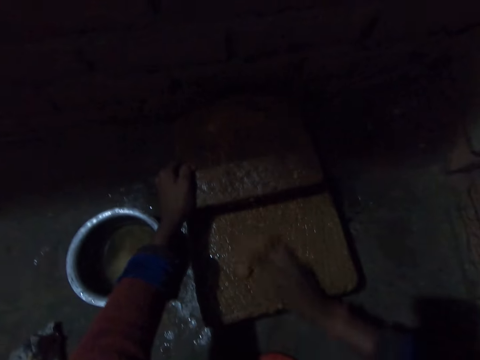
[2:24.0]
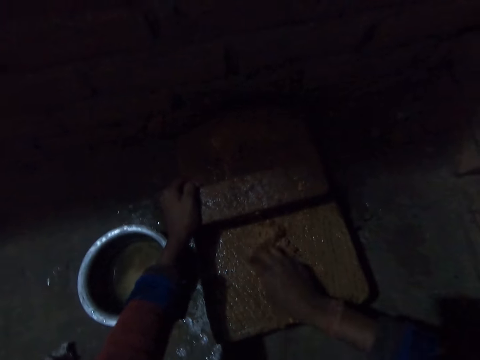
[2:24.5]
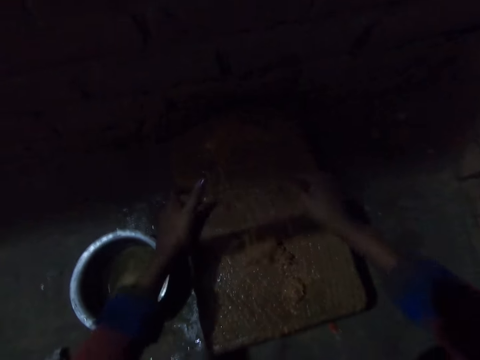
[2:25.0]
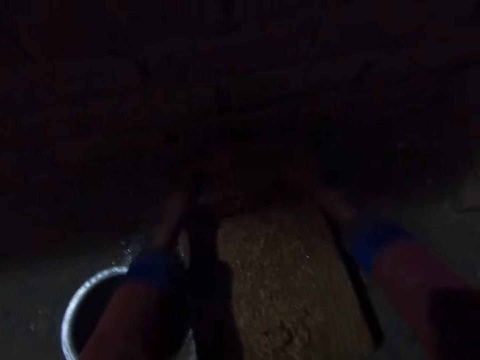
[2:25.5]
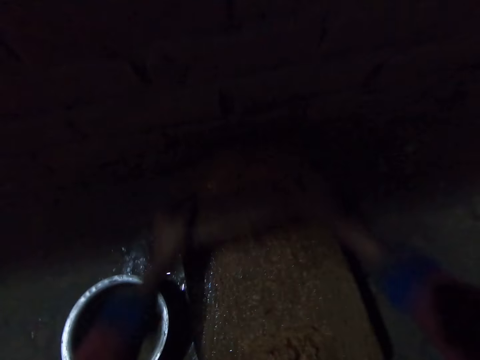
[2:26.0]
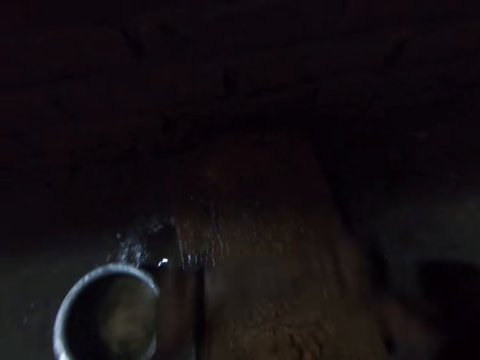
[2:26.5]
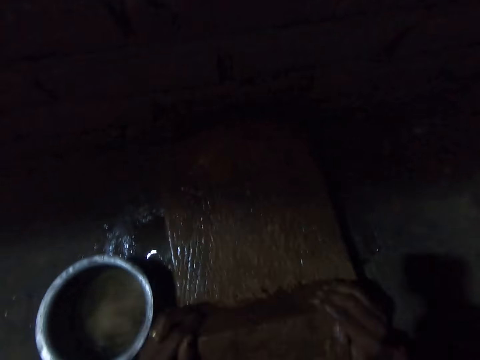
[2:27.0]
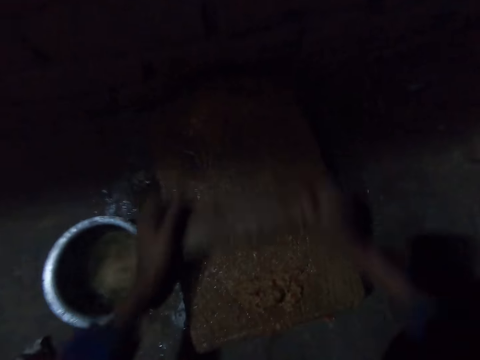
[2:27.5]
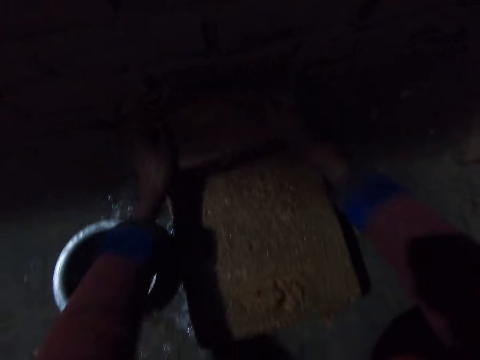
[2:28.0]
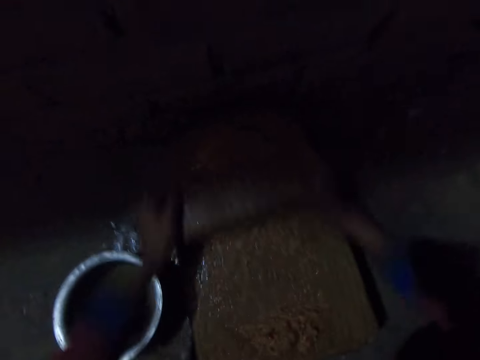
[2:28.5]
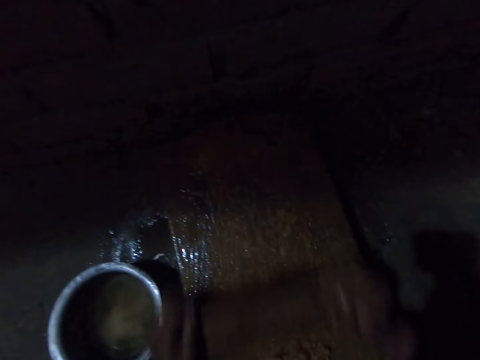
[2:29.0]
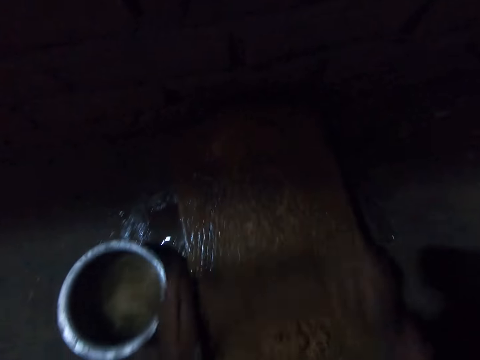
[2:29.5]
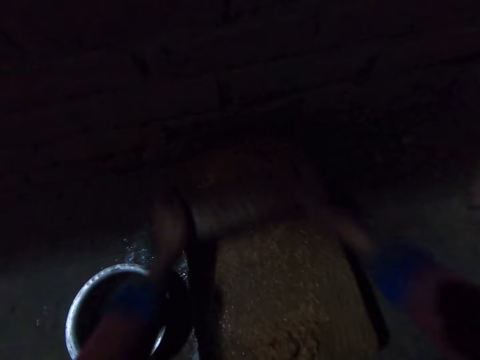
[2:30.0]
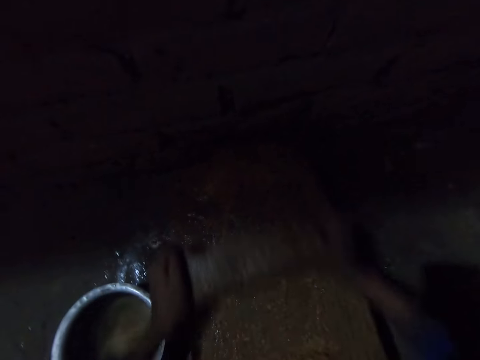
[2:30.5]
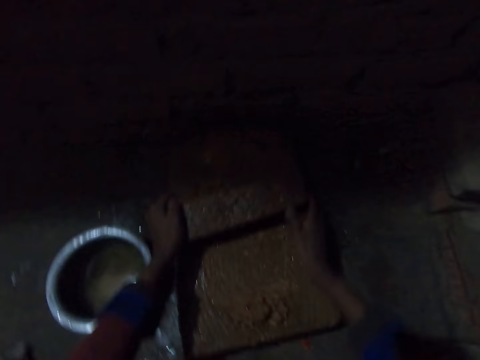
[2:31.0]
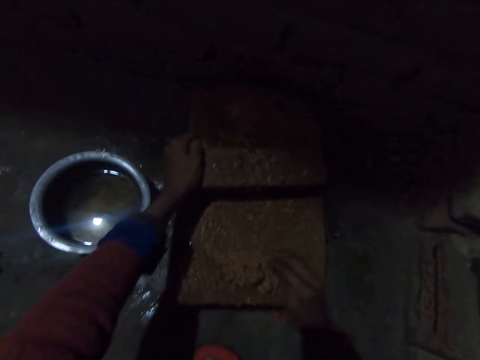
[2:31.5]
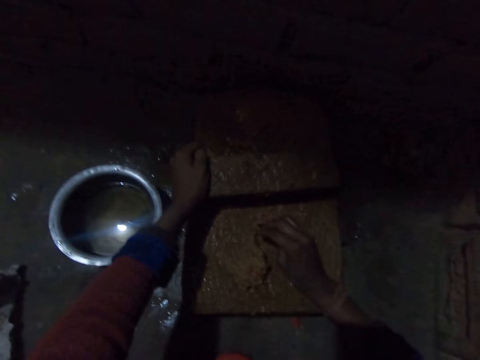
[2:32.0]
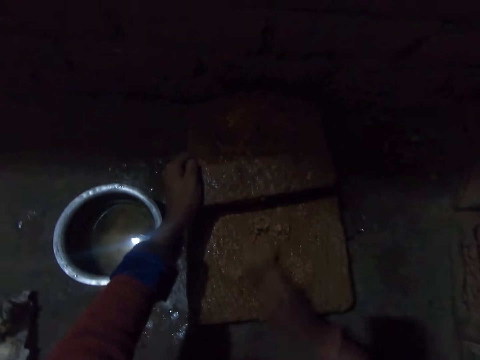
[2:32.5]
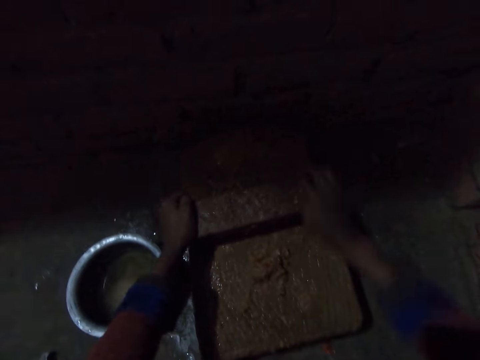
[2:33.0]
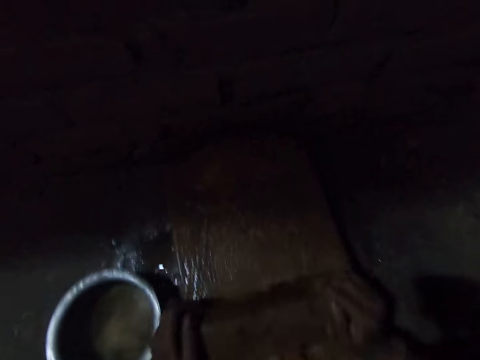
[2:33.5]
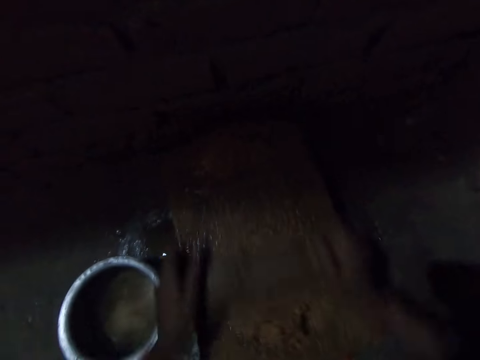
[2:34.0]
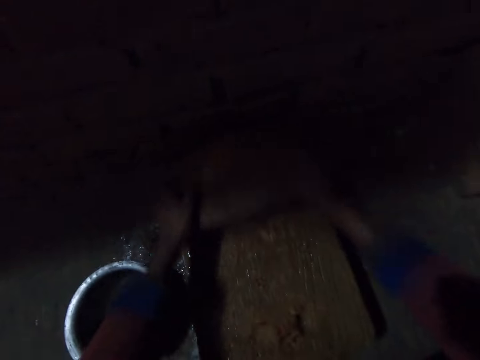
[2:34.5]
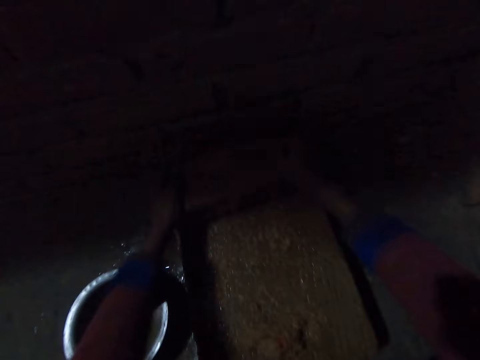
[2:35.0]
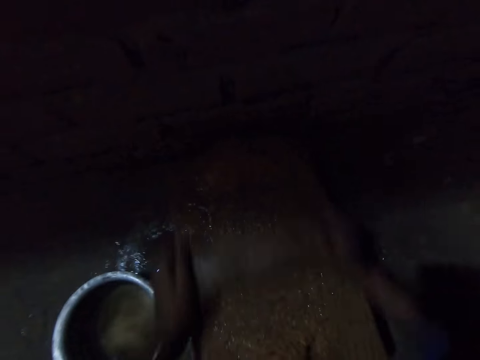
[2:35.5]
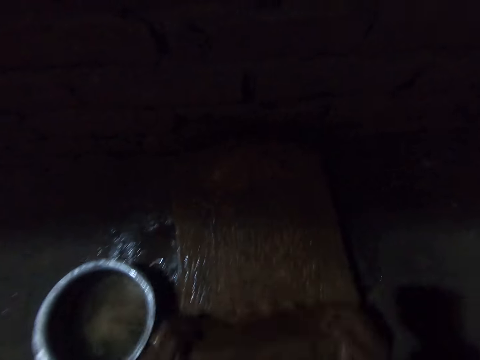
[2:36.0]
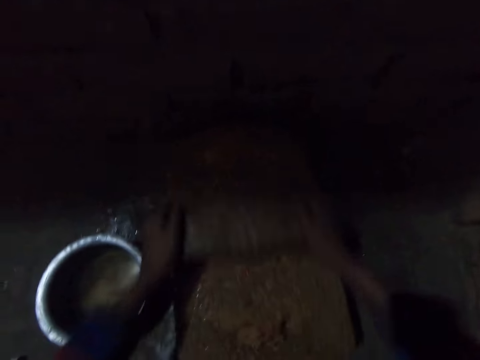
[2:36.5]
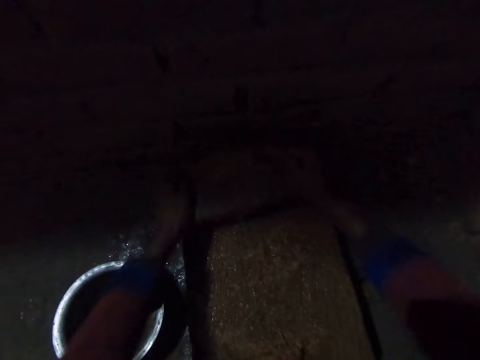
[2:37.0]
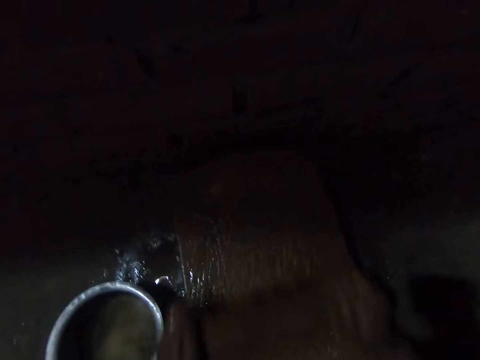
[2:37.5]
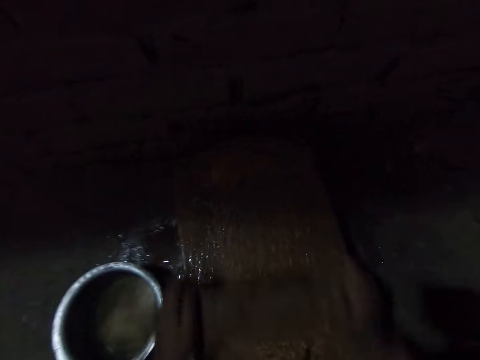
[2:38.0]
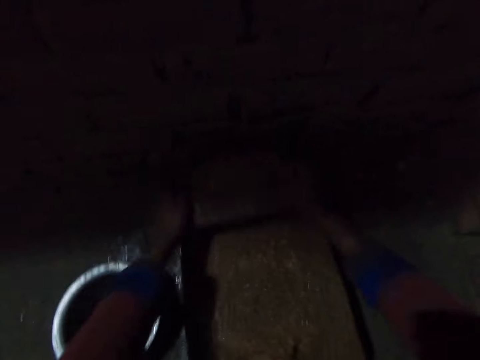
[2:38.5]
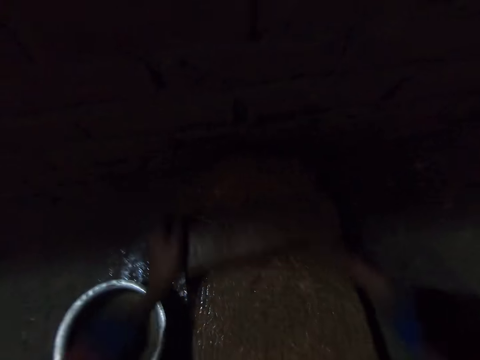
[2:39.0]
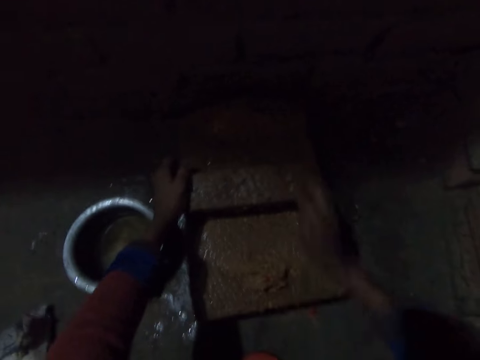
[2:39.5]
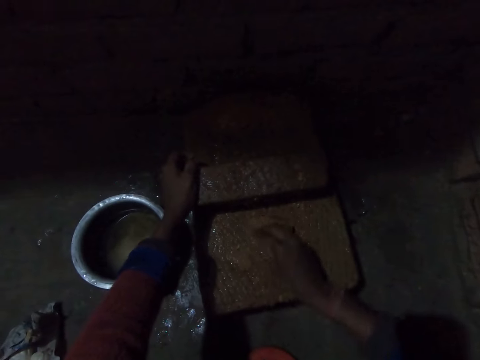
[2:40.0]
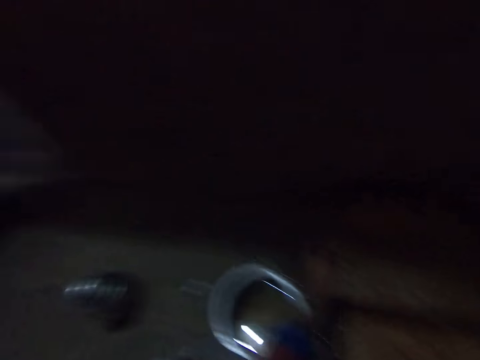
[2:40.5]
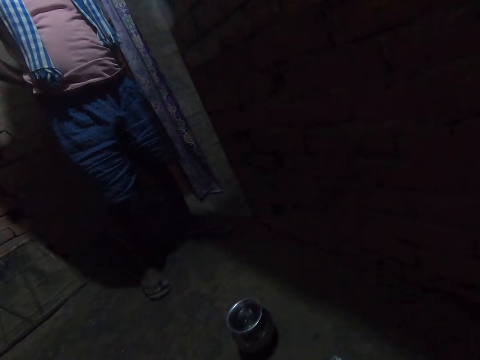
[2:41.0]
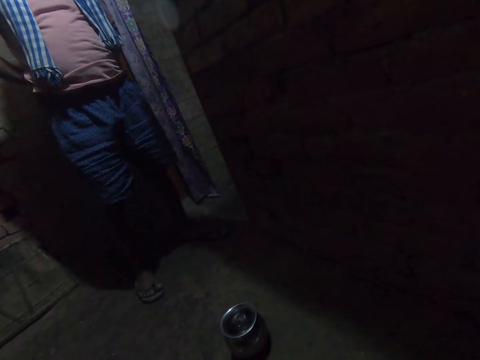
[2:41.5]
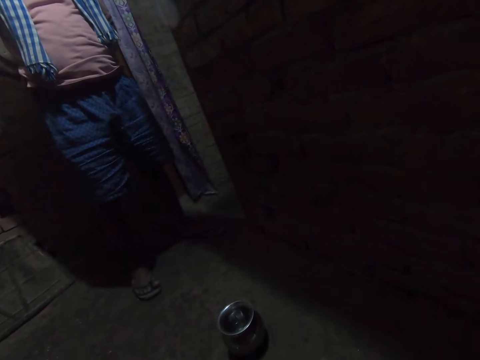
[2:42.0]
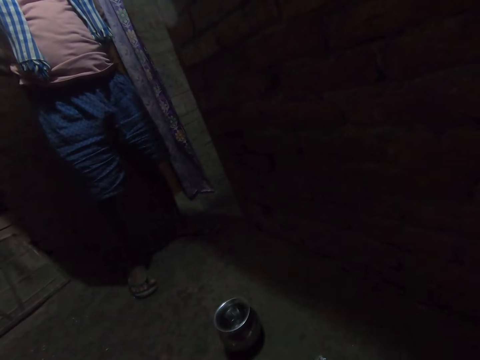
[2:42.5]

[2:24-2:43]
The camera wearer gathers the onion on the grinding stone and grinds the onion on the grinding stone. They gather the onion on the grinding stone, push something, grind the onion on the grinding stone and scrub something. They gather the onion on the grinding stone and push something. They stare at a man.

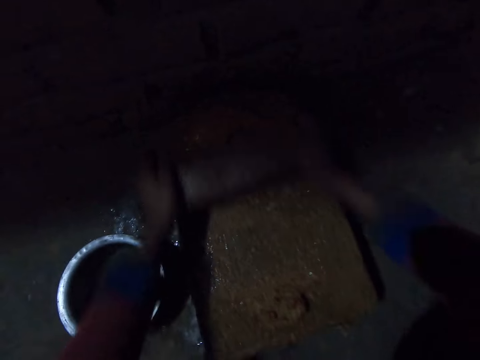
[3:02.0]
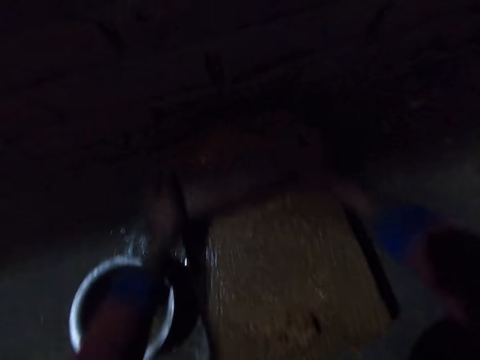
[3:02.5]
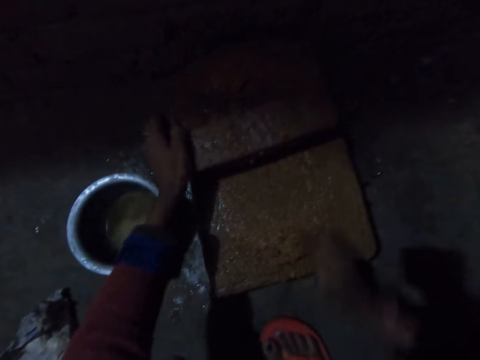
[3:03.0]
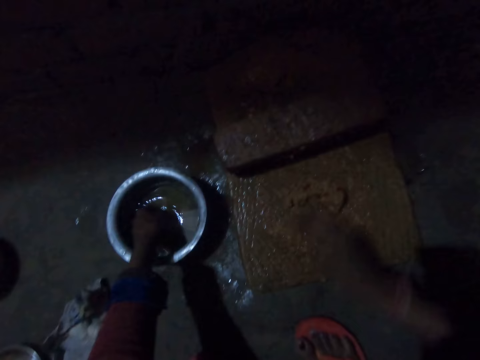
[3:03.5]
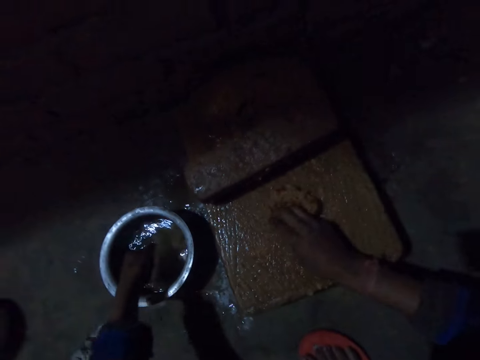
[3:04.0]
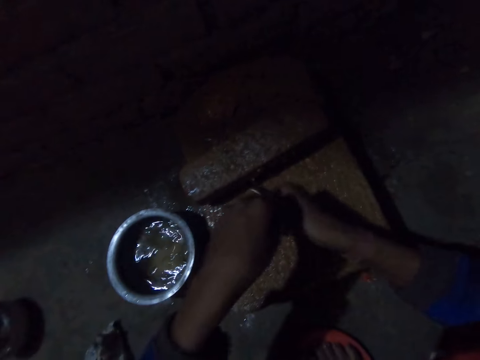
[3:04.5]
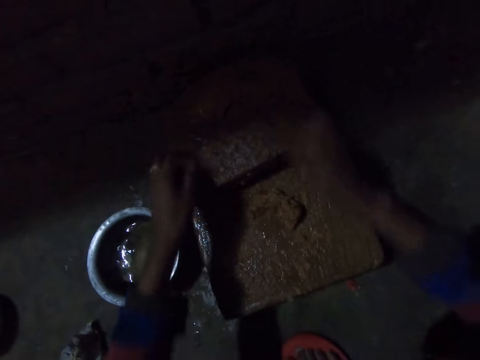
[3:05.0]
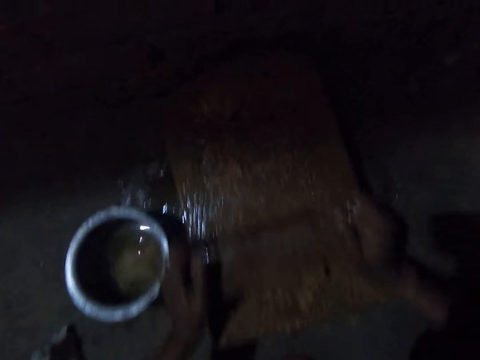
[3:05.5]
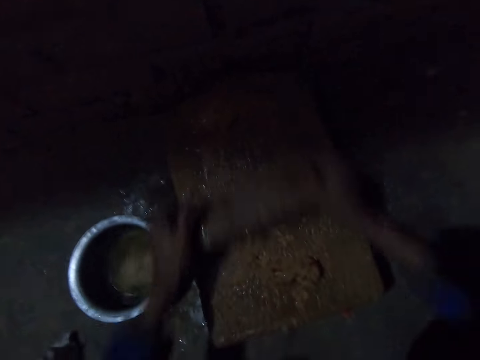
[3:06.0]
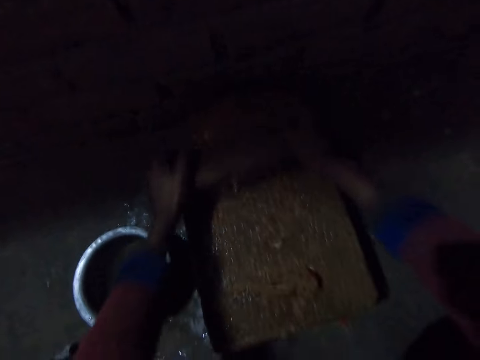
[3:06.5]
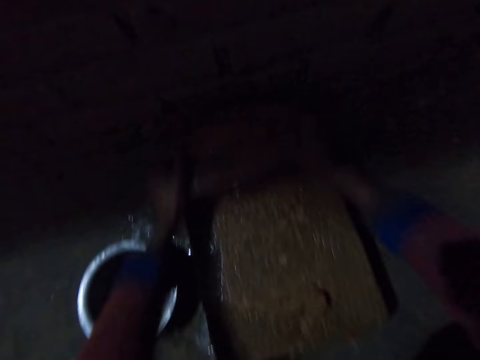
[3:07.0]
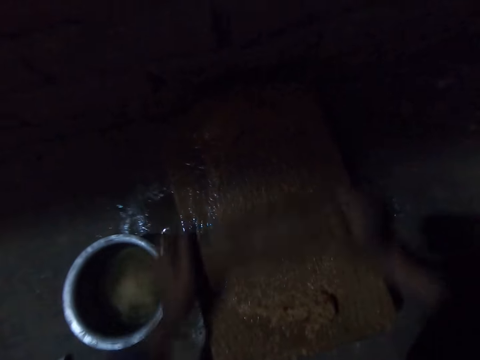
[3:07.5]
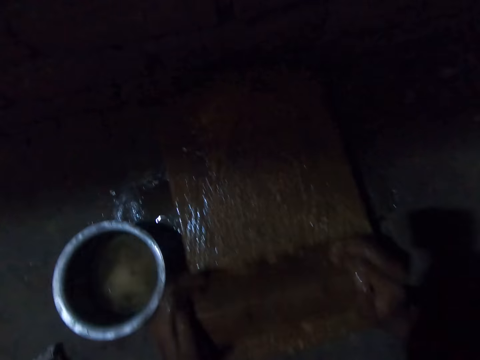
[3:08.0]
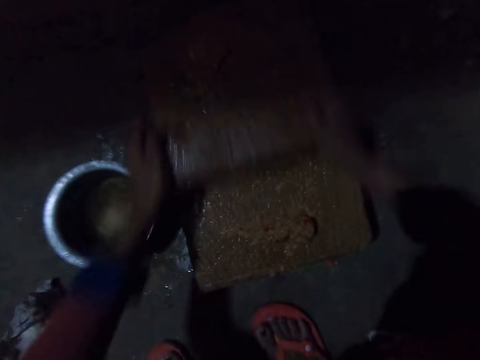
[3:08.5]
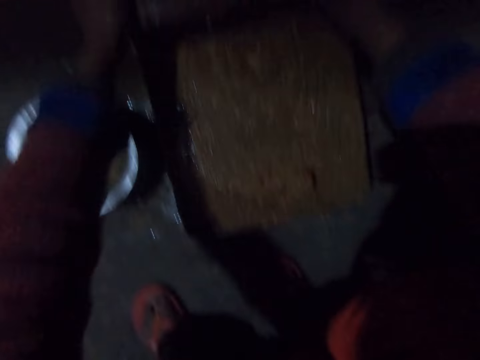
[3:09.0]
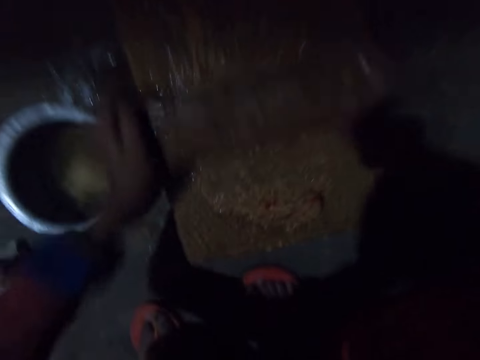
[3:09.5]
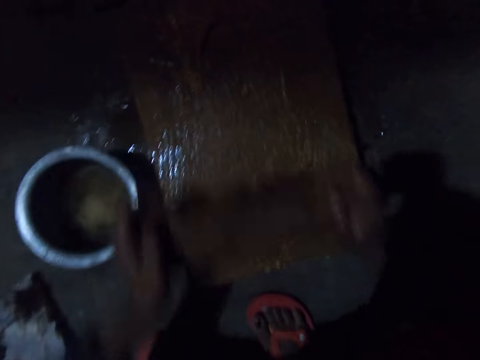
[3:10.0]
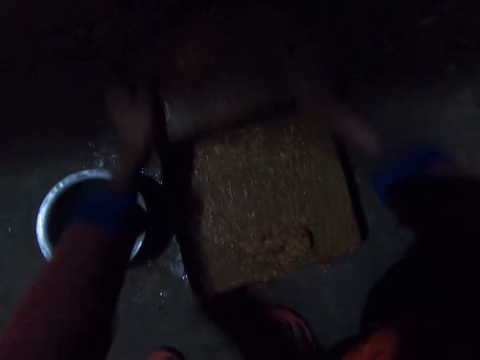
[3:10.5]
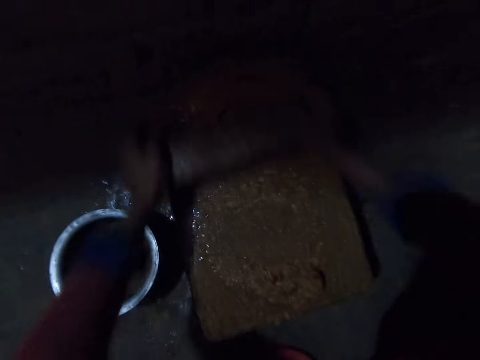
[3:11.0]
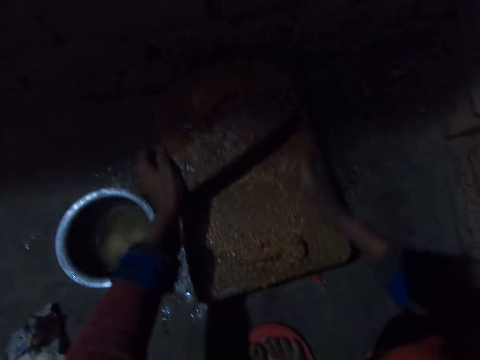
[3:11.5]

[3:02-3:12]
The camera wearer gathers the onion on the grinding stone and adds a few drops of water to the grinding stone. They grind the onion on the grinding stone and scrub something.
